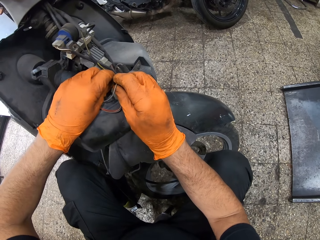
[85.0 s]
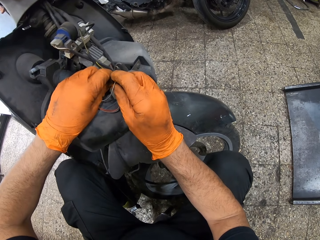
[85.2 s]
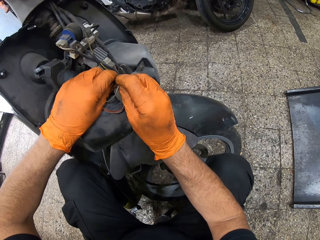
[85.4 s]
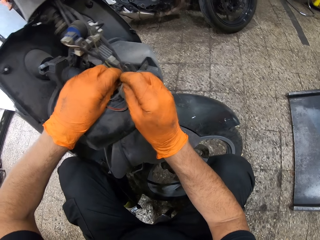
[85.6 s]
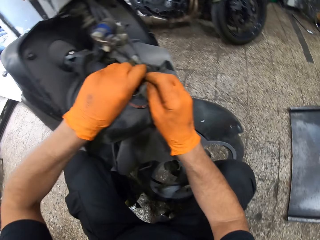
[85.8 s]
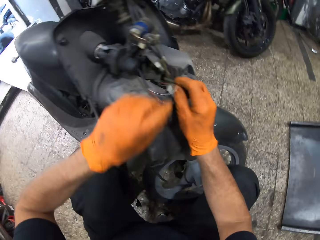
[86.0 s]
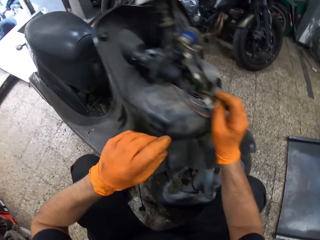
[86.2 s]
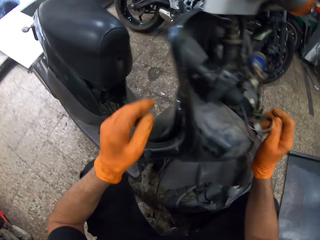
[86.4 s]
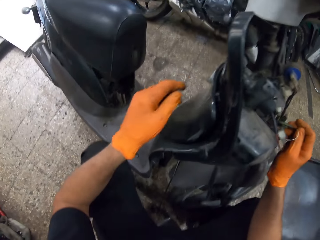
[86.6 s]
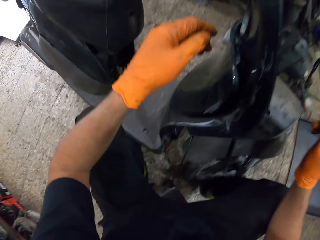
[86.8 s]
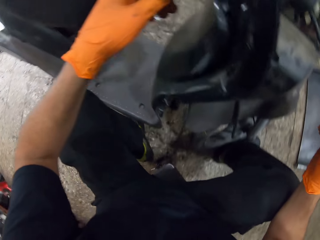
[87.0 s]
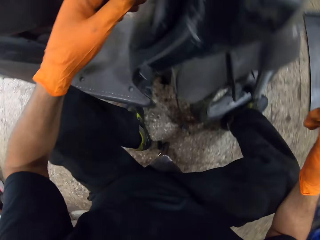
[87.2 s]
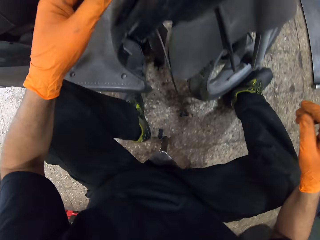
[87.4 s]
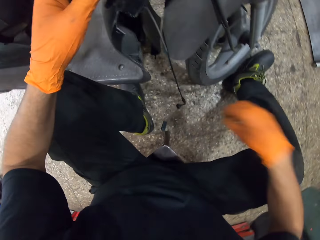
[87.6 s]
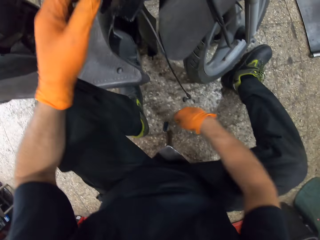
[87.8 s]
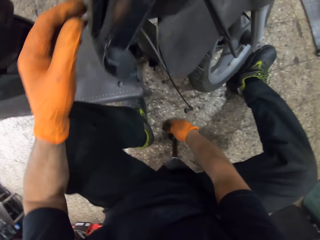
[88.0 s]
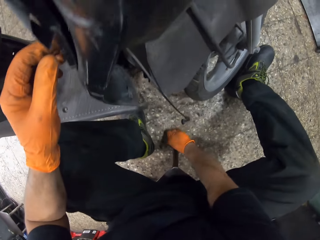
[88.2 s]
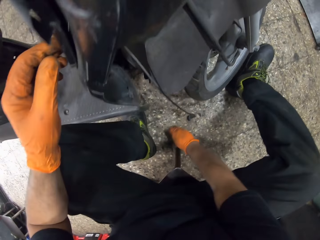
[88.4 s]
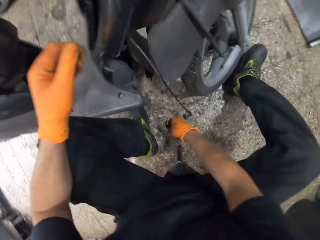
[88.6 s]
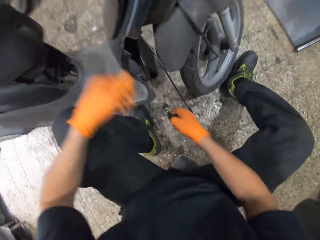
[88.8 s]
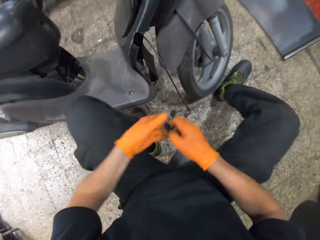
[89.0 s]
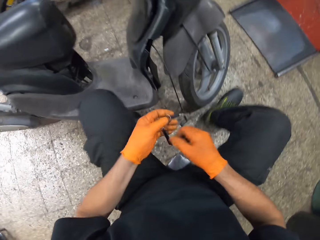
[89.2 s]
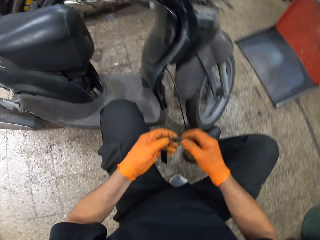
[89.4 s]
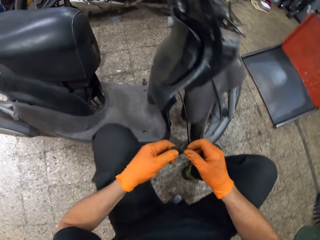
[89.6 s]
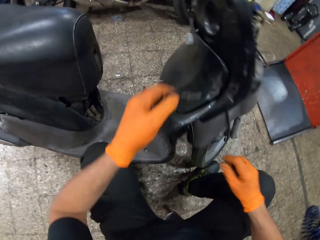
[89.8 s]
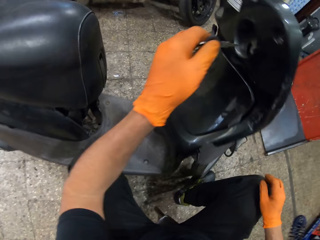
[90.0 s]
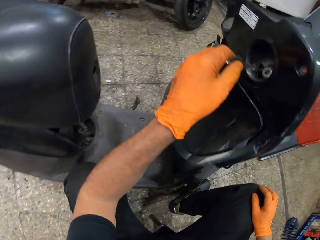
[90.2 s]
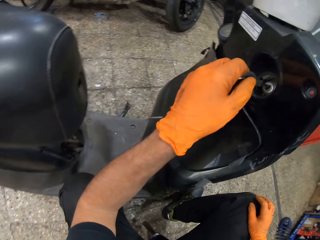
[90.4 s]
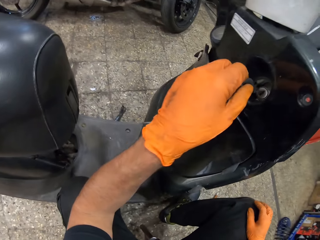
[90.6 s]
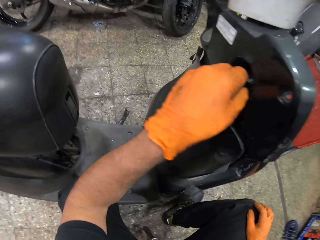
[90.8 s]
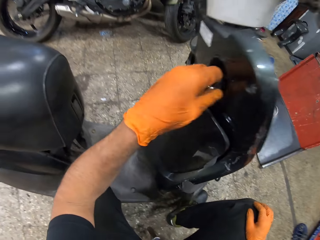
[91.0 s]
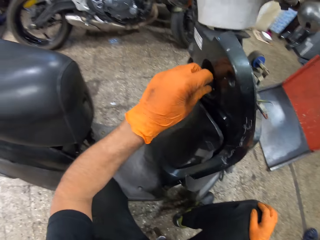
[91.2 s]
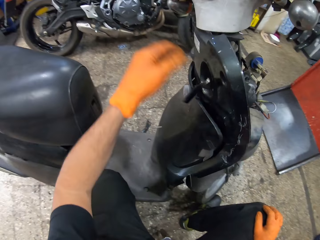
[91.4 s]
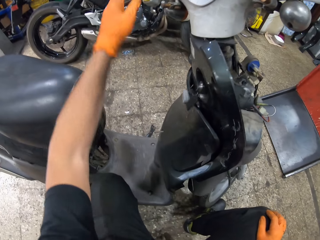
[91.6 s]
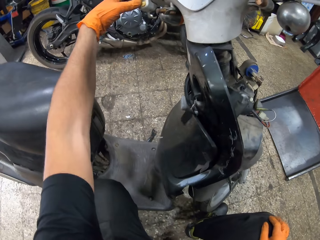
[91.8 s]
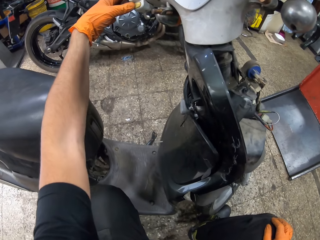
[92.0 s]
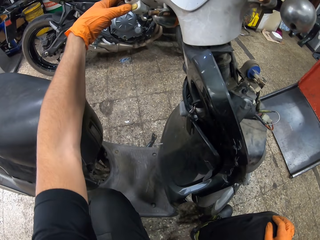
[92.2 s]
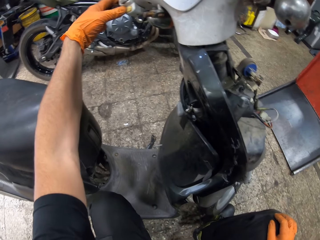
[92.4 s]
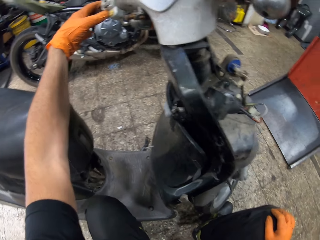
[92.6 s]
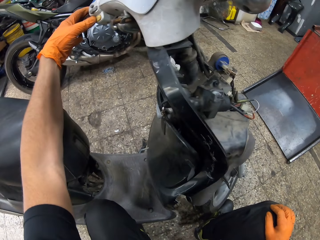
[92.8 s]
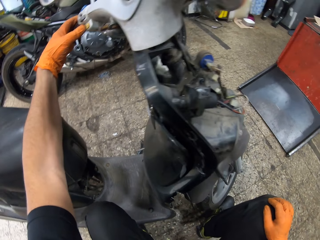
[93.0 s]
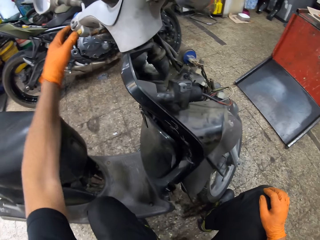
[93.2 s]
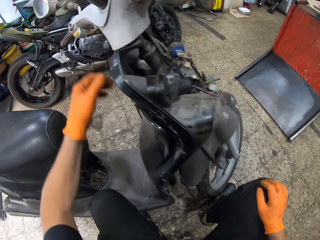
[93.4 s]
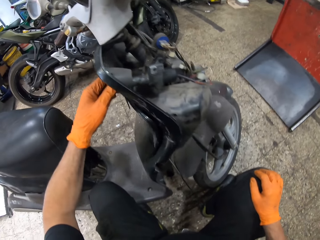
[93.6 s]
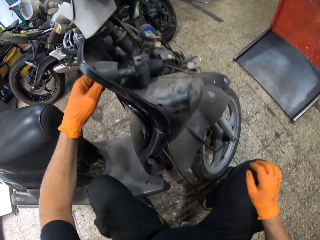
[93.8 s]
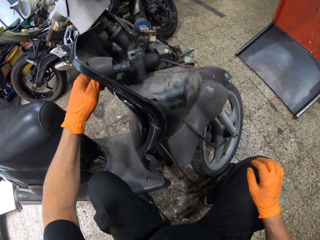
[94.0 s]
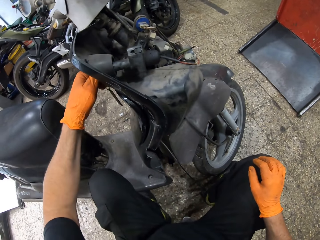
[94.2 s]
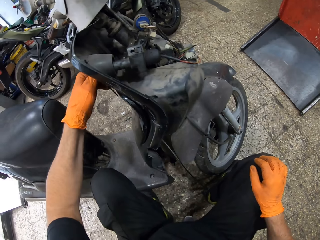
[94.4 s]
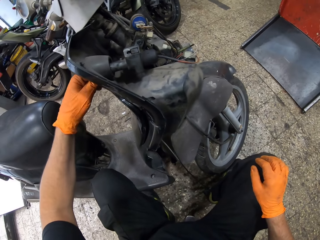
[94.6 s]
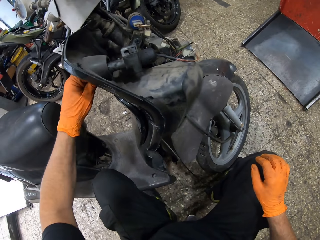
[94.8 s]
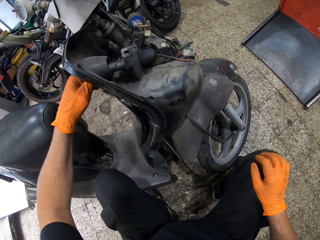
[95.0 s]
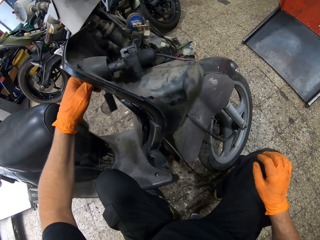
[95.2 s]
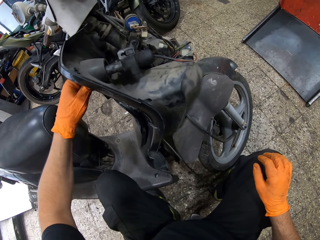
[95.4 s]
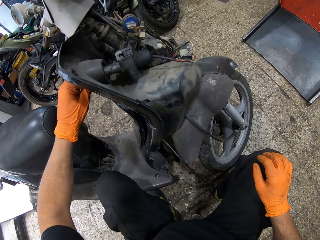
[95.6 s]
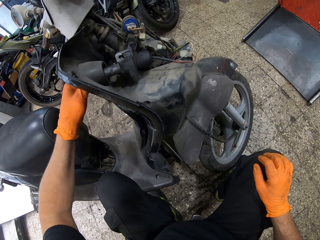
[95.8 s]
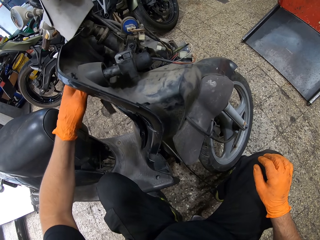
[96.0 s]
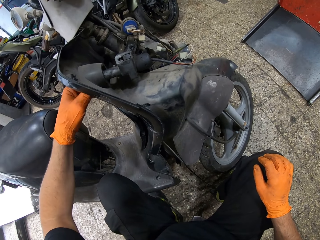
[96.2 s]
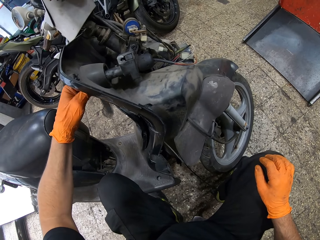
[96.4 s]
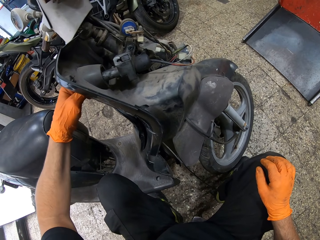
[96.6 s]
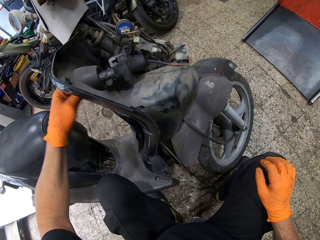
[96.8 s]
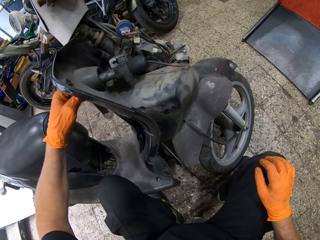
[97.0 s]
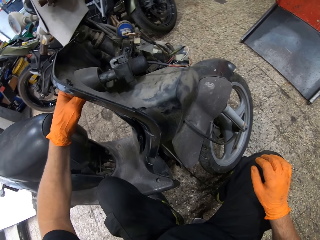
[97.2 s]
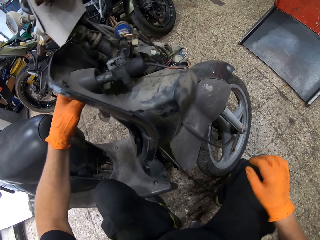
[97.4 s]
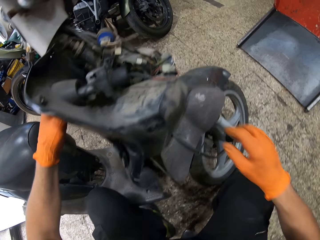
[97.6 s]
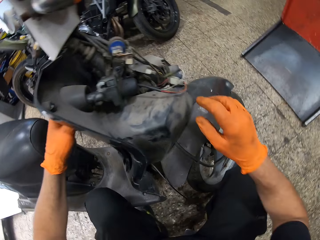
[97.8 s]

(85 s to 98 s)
The camera wearer picks up the key from the ground. He passes the key to his left hand. He puts the key in the motorcycle's ignition. He turns on the motorbike. He holds the motorcycle's throttle with his left hand. He operates the handles. He holds the key with his left hand. He turns the key. He turns off the motorbike.

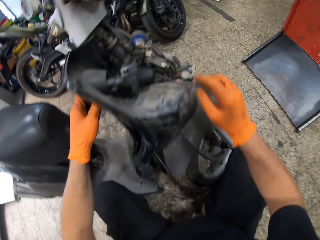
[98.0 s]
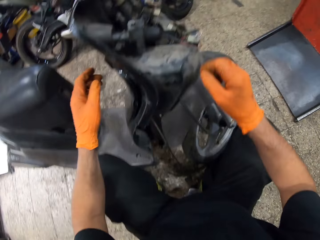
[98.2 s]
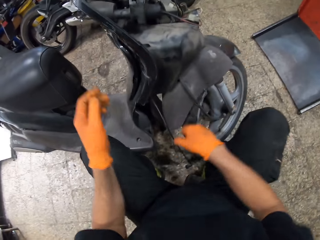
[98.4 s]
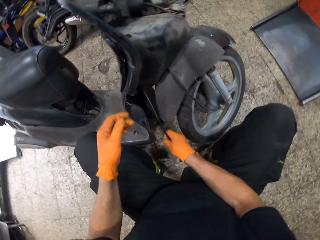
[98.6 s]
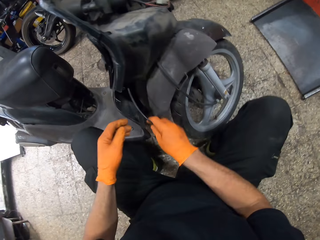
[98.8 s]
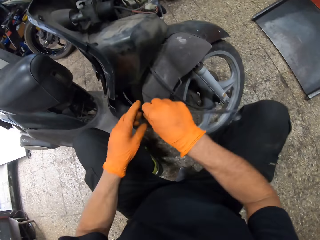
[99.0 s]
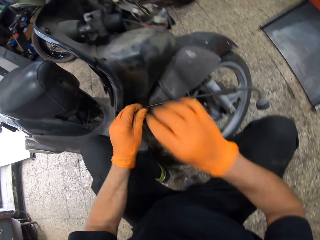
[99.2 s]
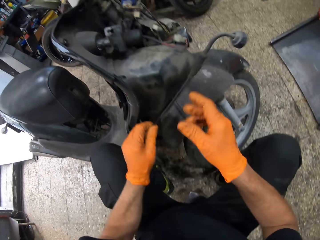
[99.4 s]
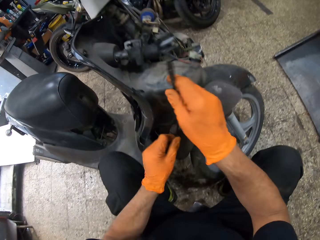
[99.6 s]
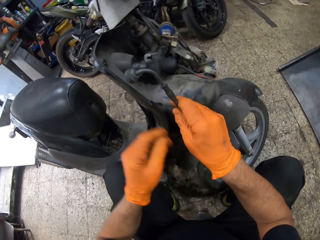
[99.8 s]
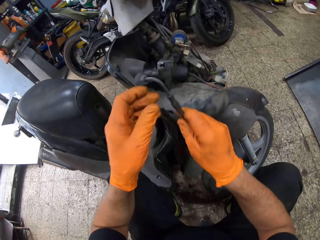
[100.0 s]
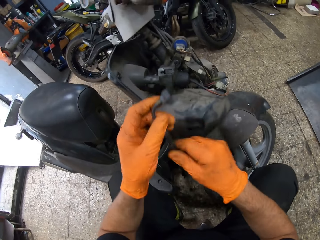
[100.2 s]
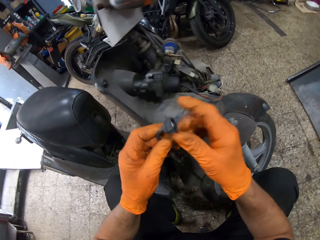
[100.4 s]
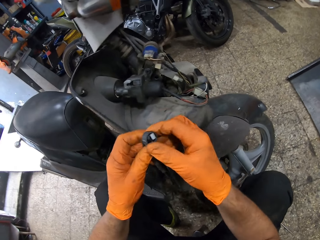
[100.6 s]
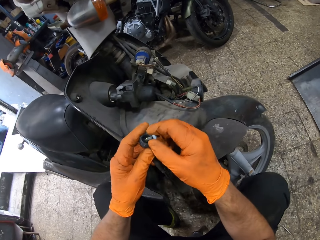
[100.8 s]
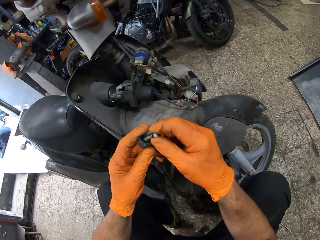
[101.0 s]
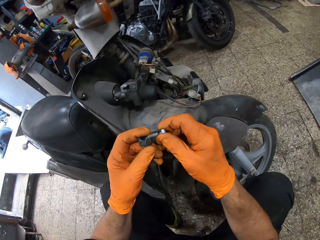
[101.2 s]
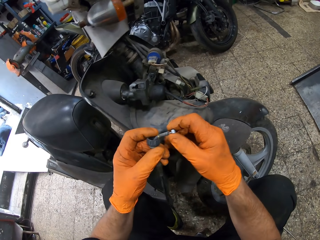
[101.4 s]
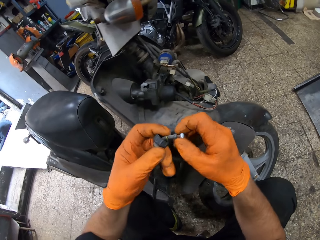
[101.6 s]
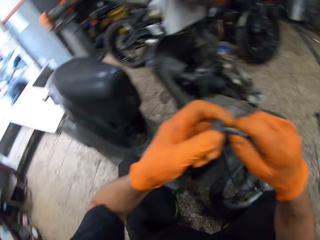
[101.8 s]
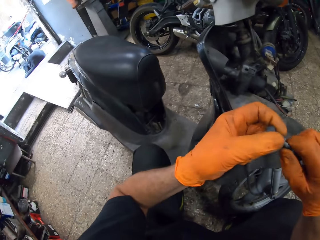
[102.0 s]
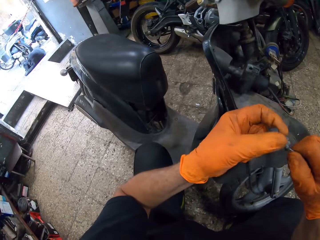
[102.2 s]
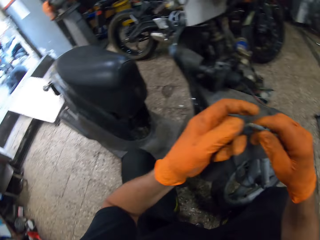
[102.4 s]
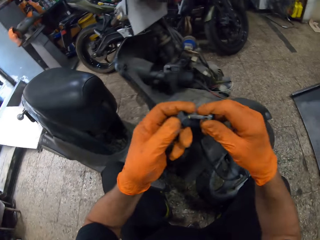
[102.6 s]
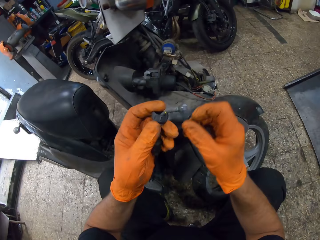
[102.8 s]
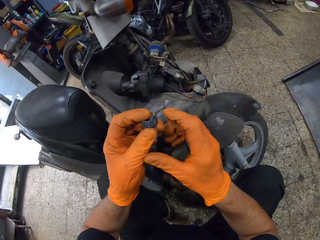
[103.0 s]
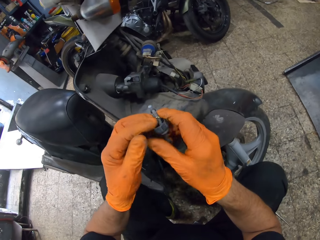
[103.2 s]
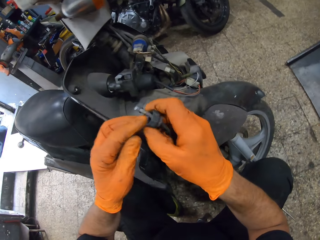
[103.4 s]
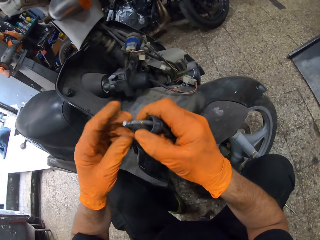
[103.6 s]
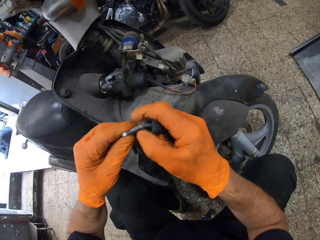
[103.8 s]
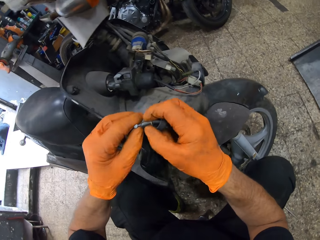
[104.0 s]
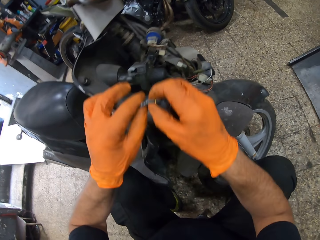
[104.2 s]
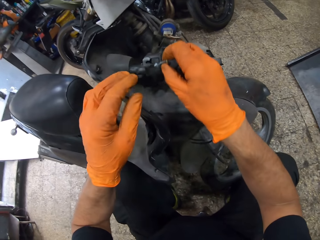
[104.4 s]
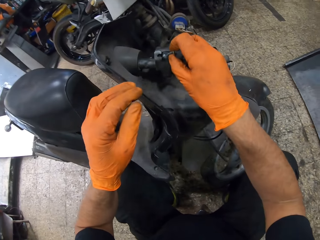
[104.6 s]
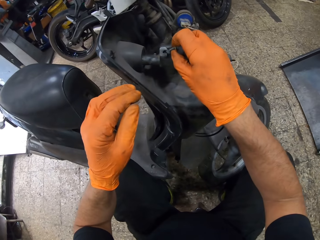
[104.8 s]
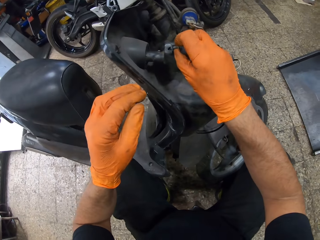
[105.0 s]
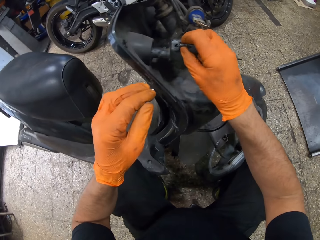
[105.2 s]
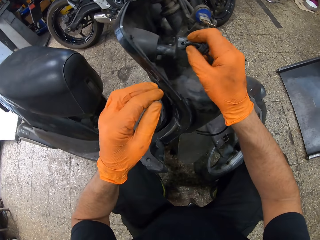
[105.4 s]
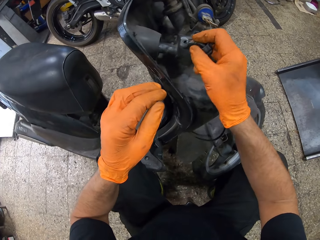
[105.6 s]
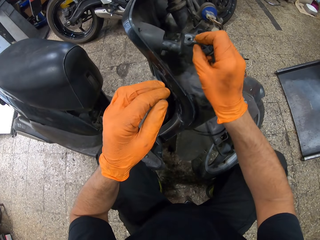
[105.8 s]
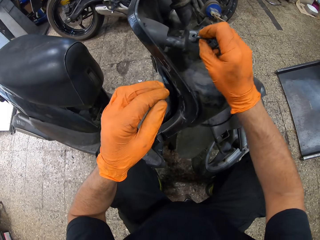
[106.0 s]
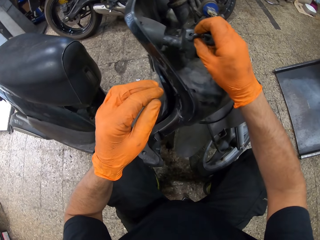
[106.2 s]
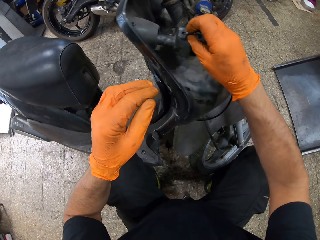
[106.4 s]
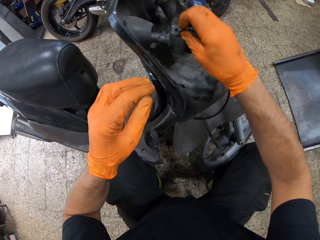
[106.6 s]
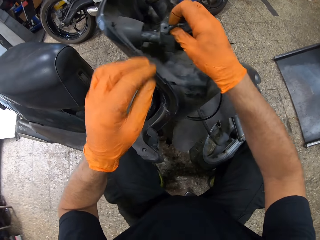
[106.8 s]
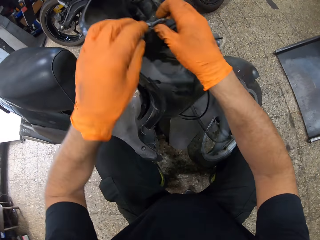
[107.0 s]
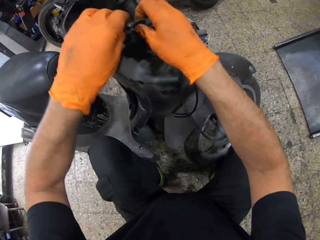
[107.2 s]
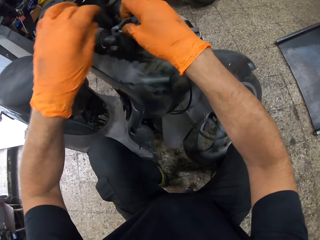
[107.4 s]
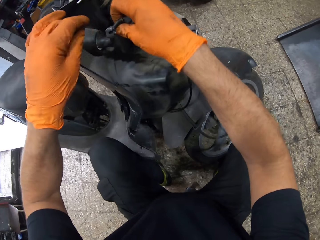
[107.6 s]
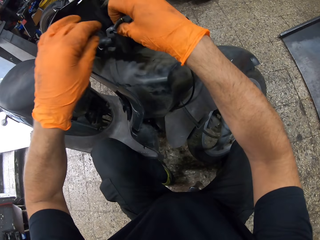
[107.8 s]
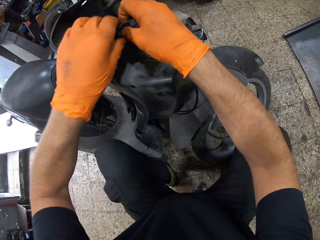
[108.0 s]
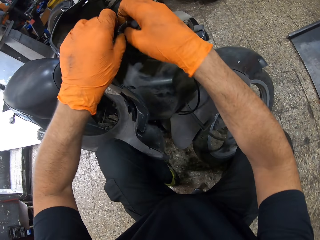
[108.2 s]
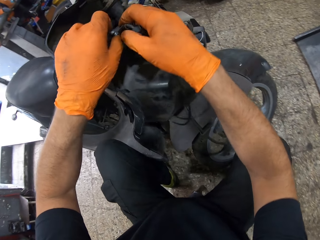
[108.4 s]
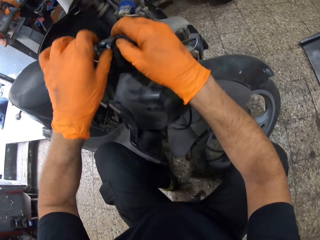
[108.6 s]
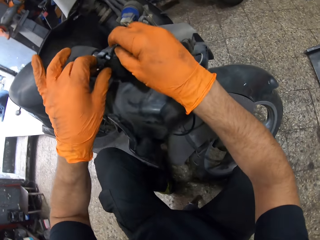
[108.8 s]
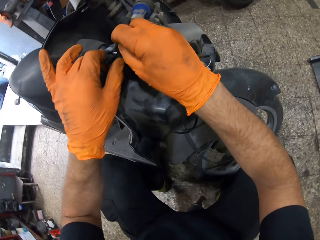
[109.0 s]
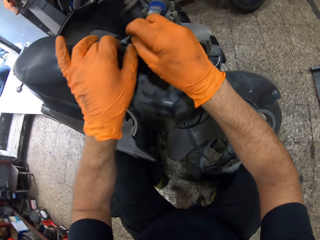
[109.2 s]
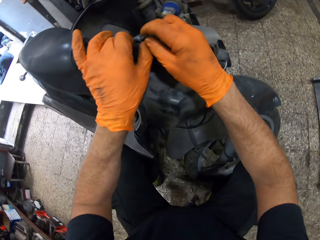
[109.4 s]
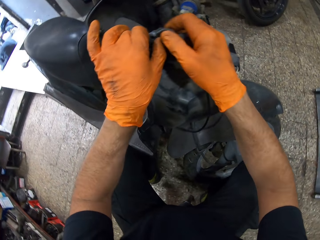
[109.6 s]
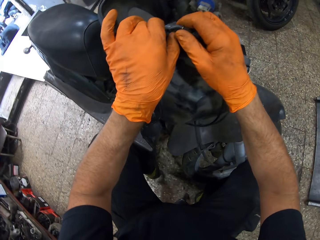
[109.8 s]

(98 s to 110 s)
The camera wearer grabs a cable from the motorcycle with his right hand. He touches the wire. He moves his hands on the cable. He pulls the cable with his right hand. He connects the cable to the motorcycle's ignition.
